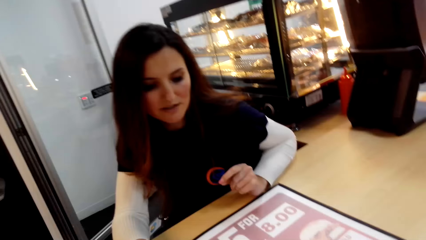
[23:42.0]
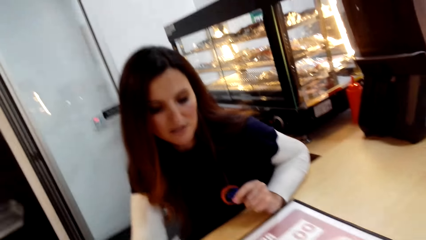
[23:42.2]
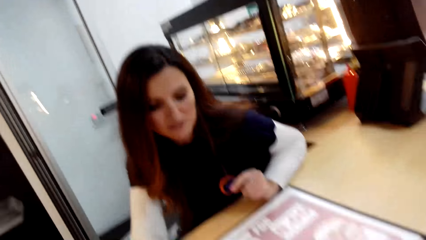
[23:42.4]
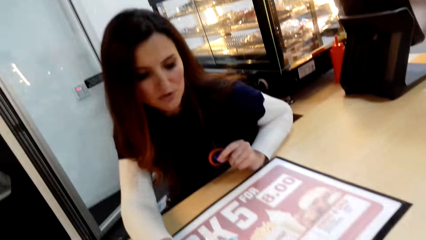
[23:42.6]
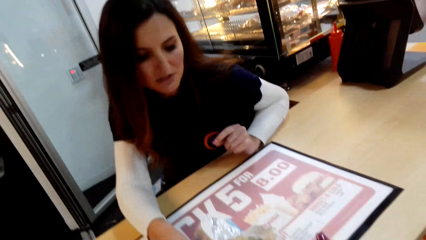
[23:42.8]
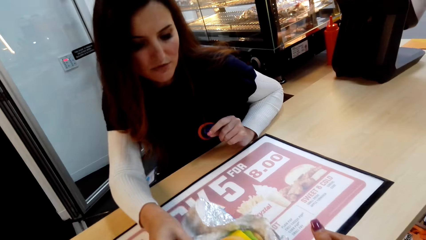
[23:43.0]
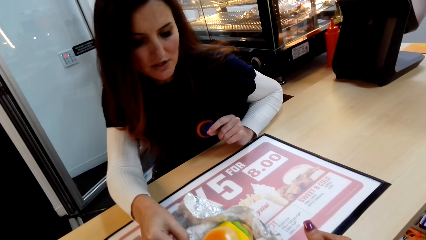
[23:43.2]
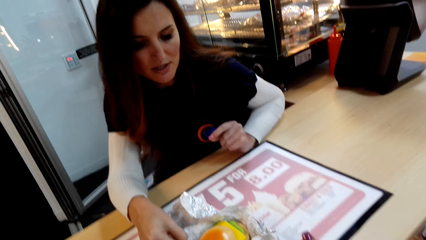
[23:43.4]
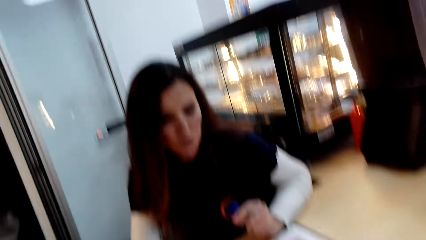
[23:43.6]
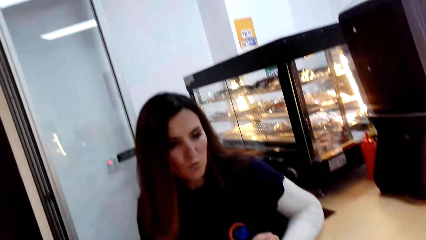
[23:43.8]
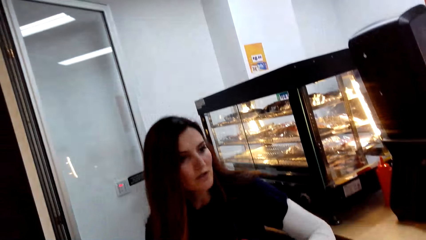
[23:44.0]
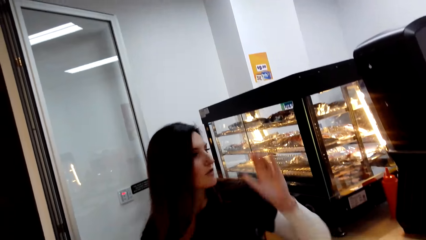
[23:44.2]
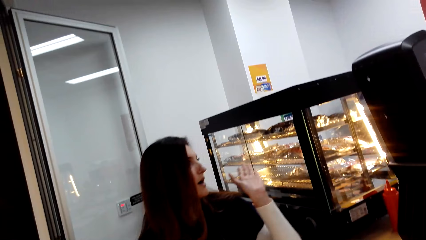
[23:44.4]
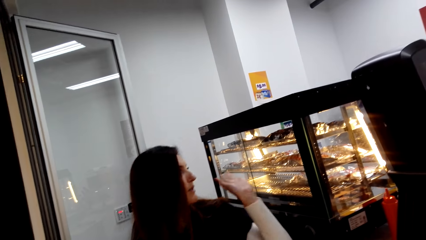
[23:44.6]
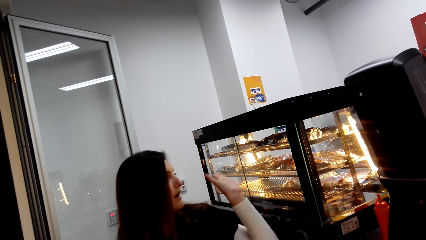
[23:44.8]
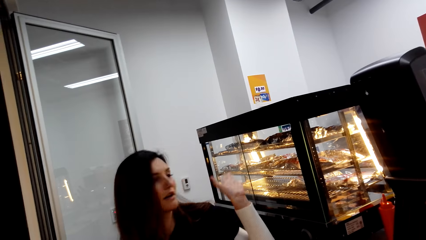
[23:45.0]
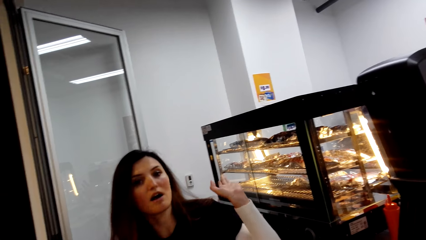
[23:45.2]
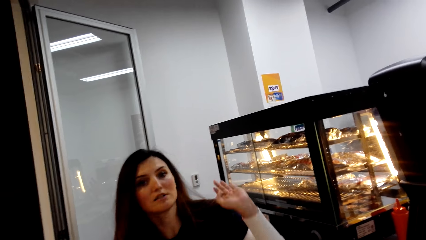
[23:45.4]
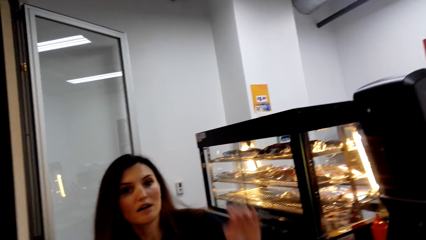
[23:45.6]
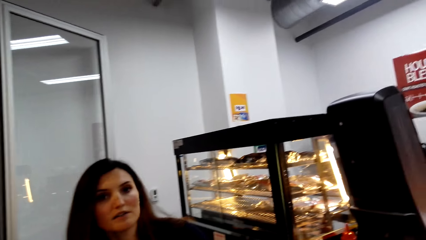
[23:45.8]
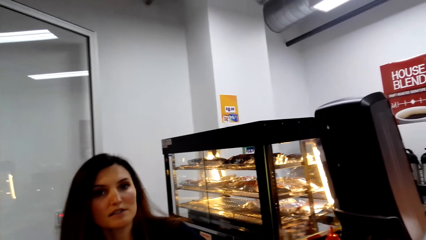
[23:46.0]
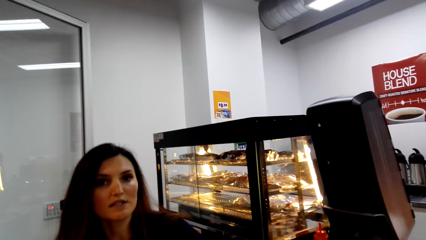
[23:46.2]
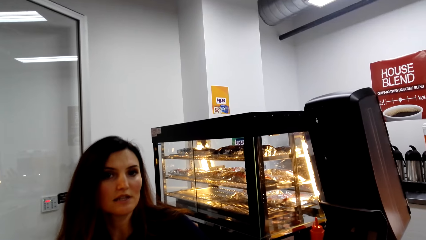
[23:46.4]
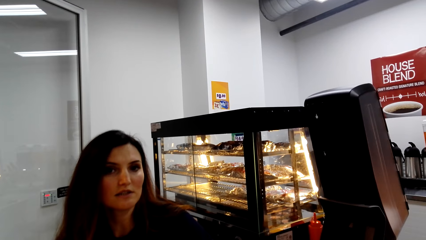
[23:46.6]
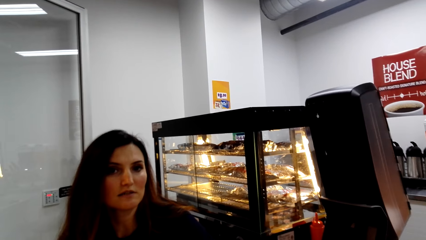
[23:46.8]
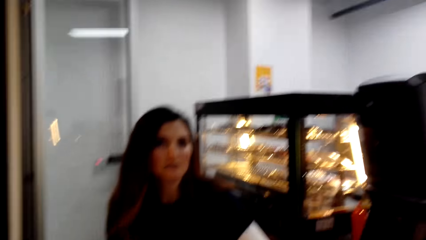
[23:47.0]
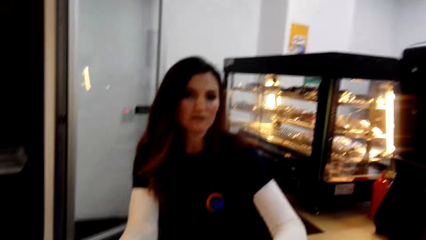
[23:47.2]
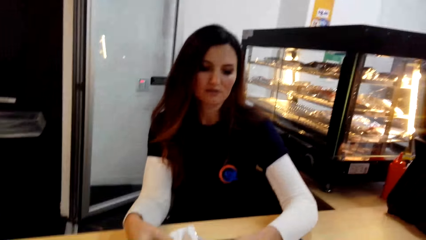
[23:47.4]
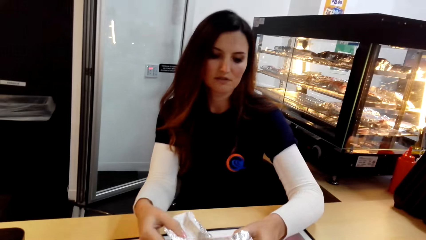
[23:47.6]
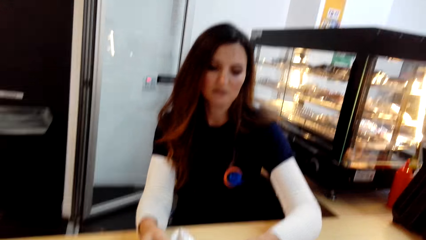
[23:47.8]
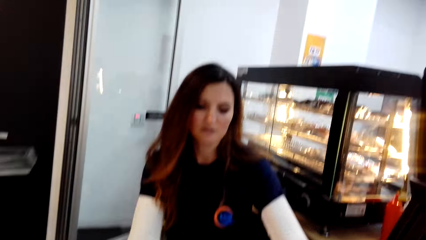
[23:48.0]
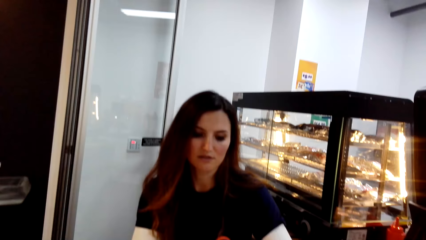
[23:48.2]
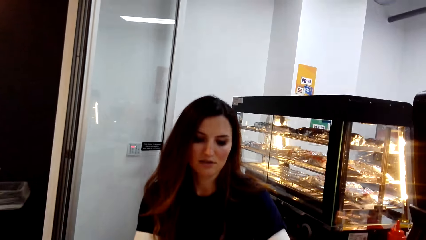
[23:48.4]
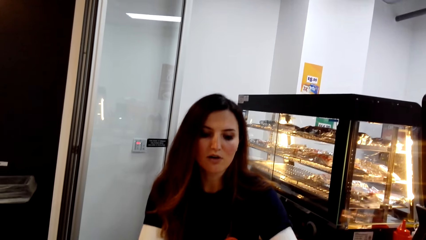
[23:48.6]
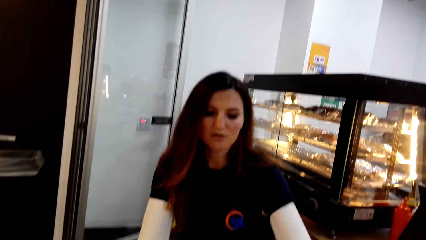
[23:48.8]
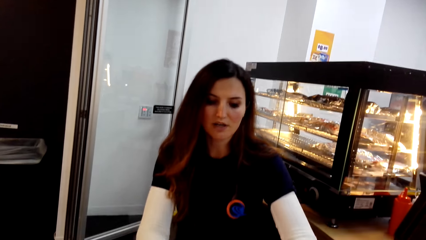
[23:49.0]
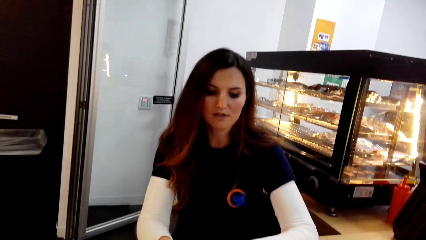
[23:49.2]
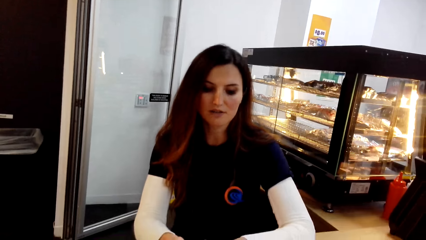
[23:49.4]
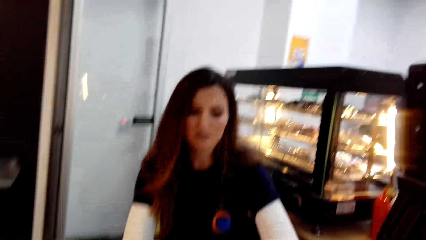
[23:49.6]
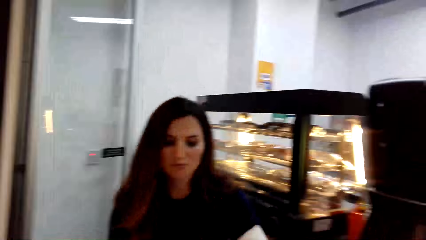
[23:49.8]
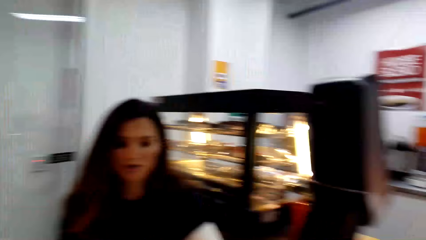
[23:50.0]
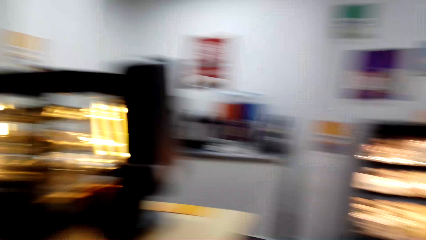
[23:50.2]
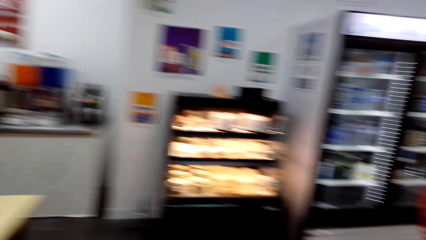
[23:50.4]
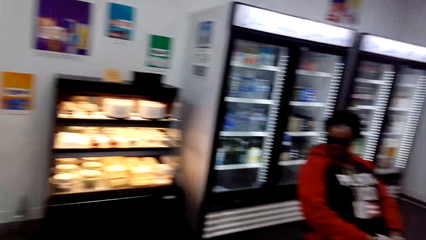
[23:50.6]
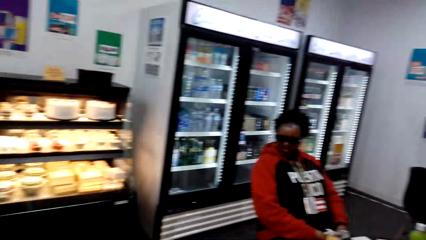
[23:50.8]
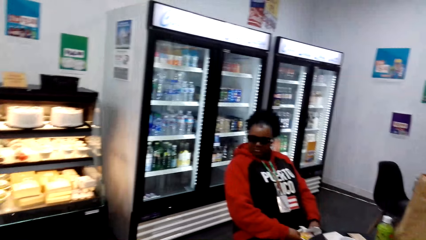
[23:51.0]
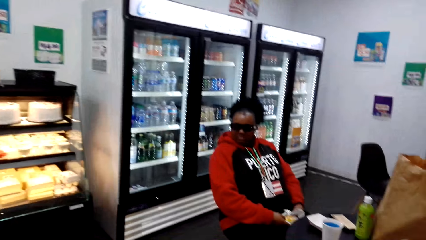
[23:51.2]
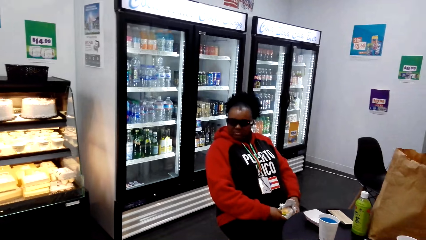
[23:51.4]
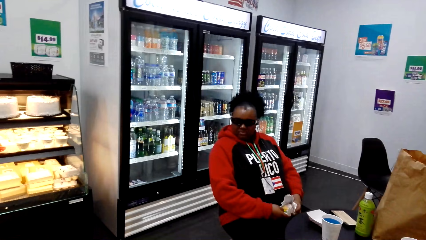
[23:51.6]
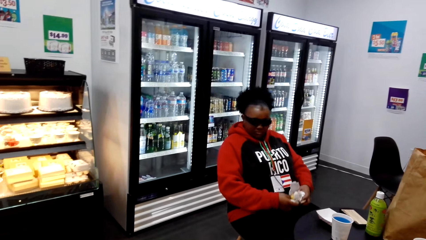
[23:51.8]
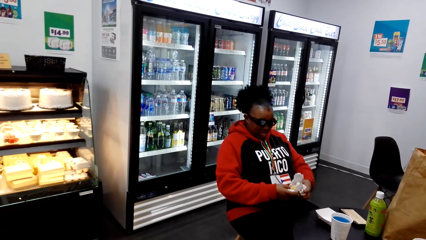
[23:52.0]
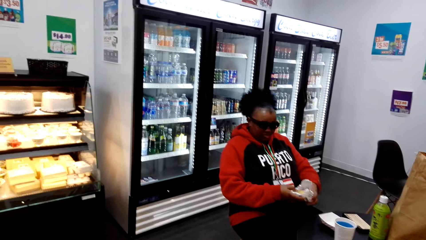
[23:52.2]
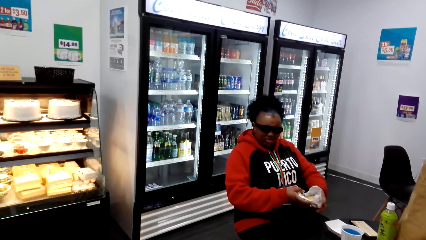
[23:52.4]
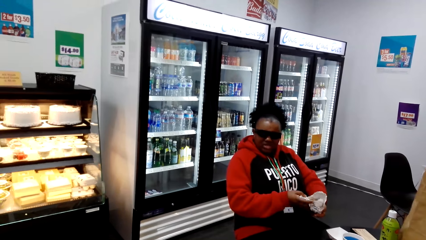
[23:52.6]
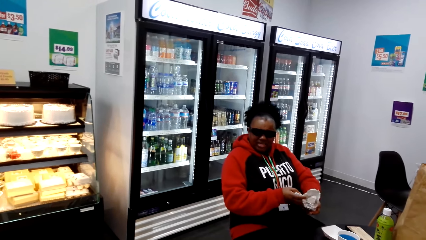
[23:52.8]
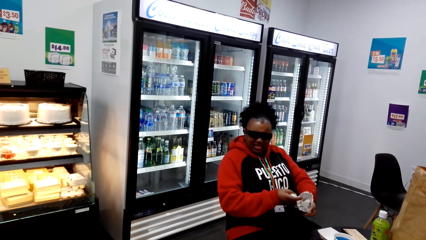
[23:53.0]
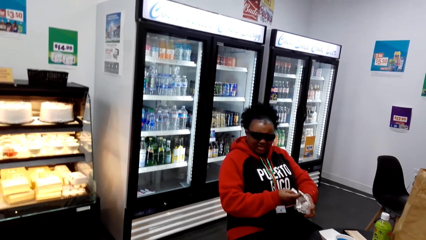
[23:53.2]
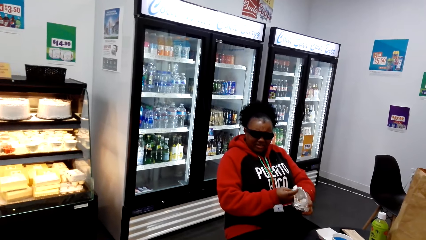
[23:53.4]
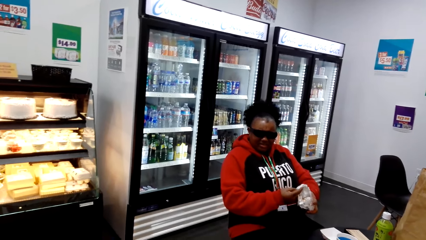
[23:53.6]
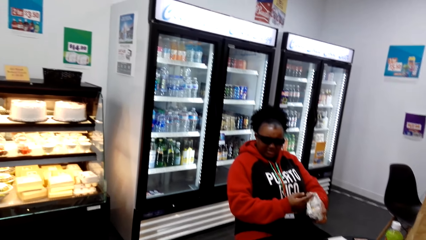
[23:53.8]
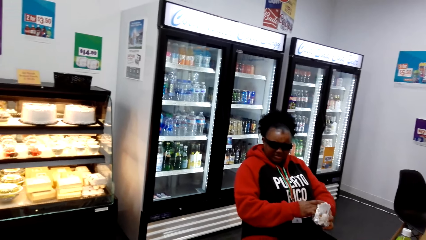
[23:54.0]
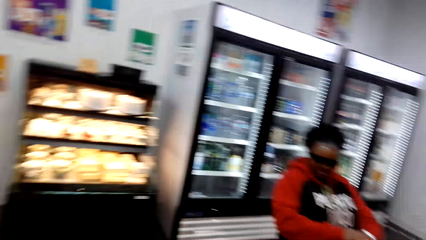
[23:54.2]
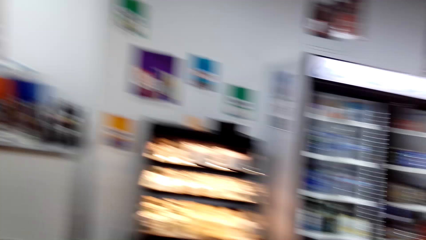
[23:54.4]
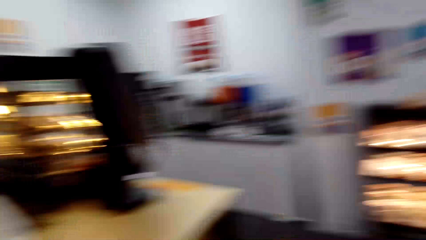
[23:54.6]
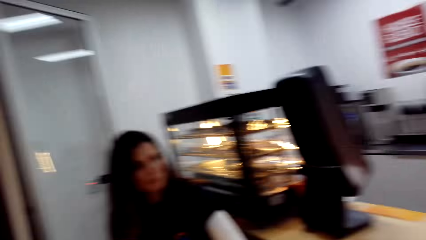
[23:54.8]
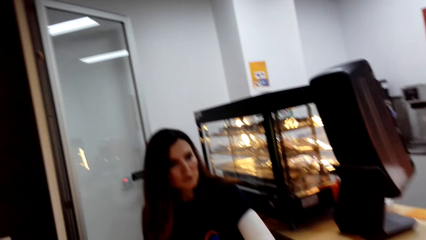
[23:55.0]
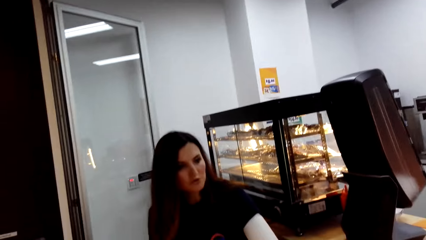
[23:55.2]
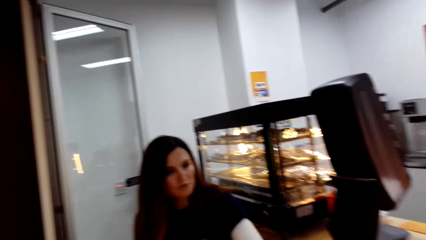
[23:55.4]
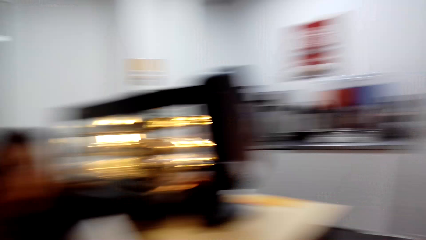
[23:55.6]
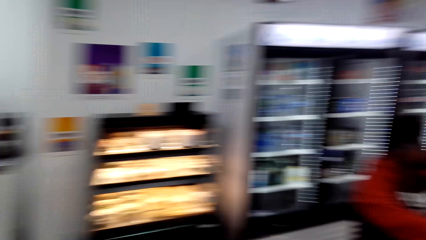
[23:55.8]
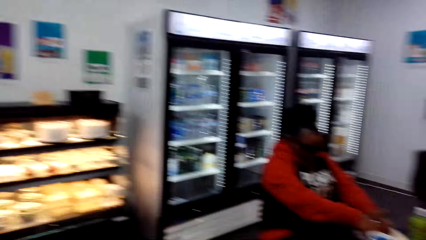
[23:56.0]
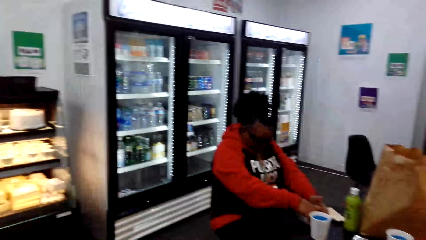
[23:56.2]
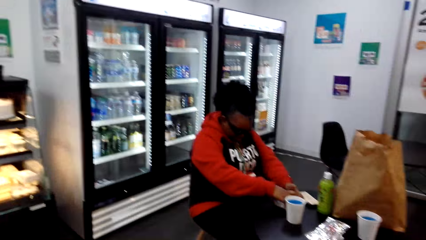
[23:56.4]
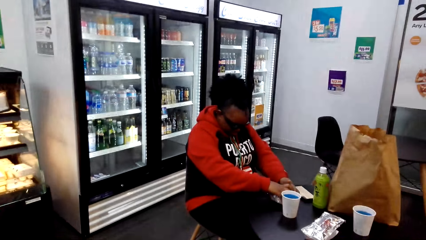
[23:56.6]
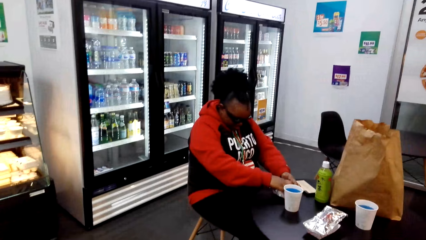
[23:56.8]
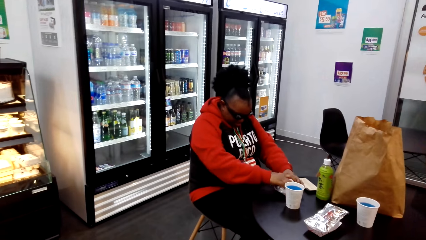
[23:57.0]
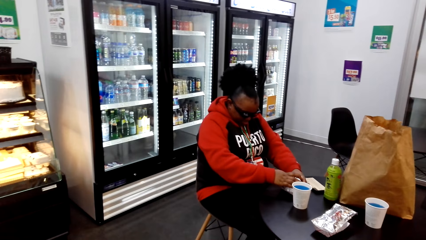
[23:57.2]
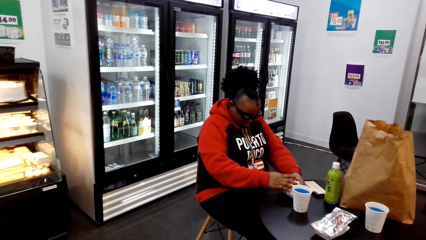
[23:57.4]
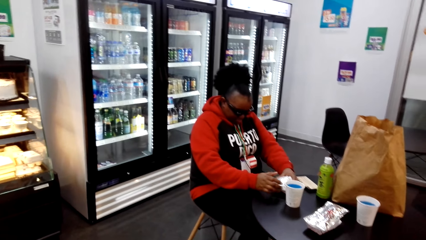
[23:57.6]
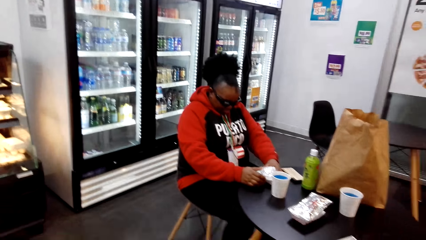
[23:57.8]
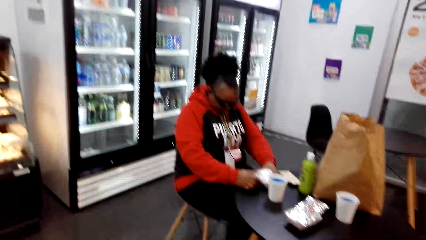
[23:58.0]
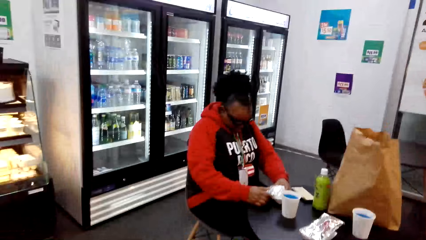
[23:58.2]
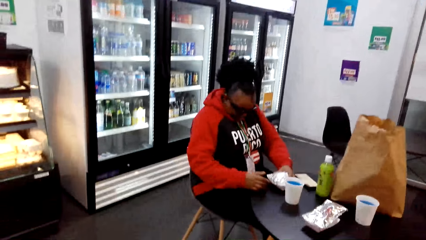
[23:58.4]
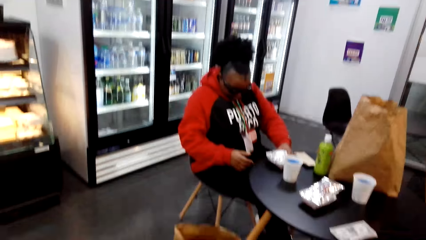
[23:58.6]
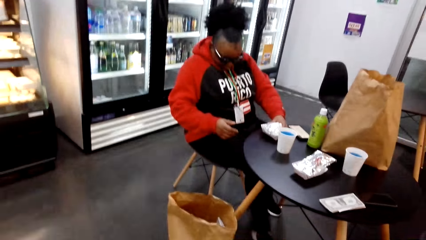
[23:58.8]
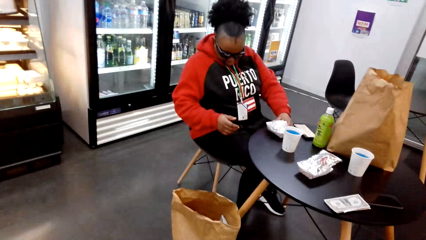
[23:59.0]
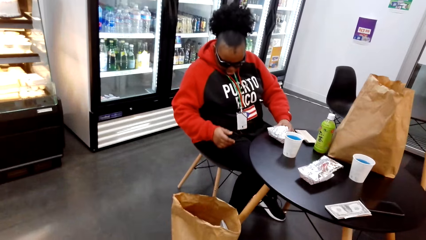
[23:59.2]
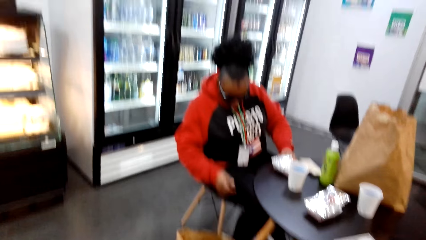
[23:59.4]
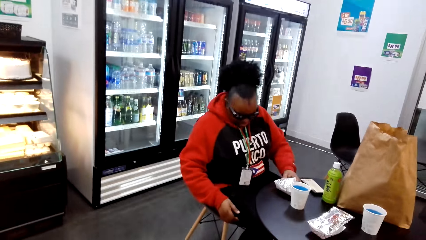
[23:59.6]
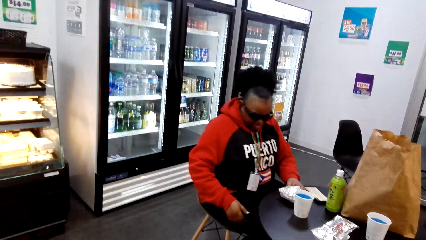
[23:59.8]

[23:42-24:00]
A cashier holds the sandwich, points at the back, and talks to the camera wearer. The camera wearer looks at a woman. The woman looks at her sandwich. Someone moves the foil. The woman wraps the sandwich. The camera wearer looks at the cashier. The woman puts the foil on the table and holds the aluminium foil.
